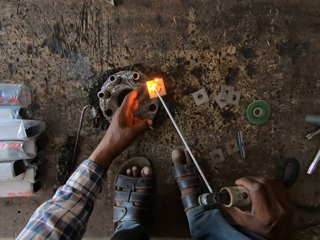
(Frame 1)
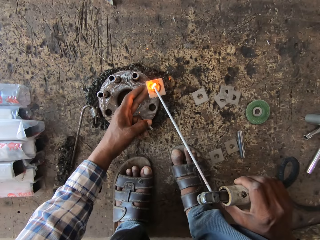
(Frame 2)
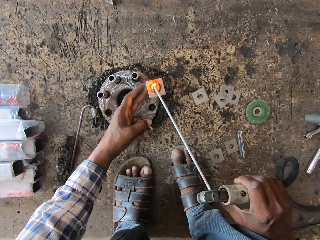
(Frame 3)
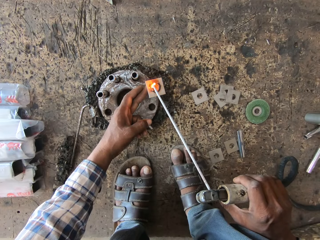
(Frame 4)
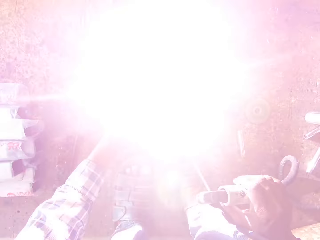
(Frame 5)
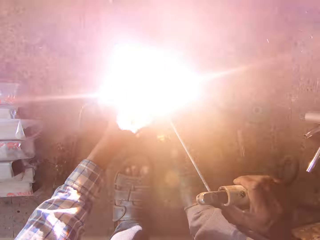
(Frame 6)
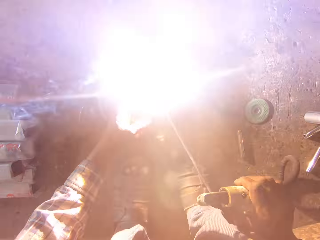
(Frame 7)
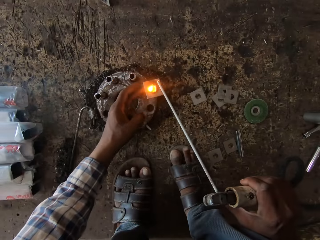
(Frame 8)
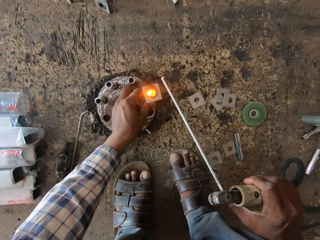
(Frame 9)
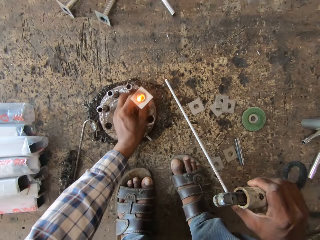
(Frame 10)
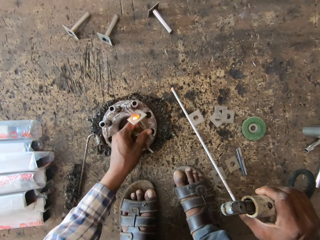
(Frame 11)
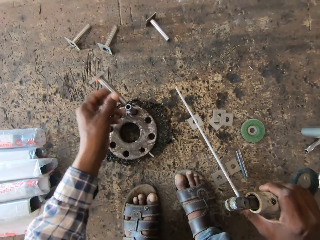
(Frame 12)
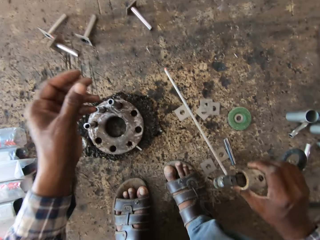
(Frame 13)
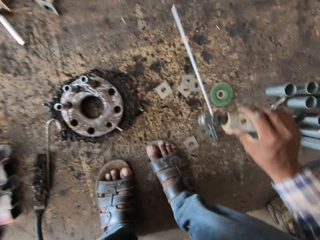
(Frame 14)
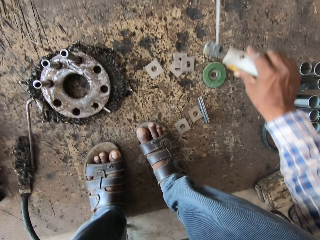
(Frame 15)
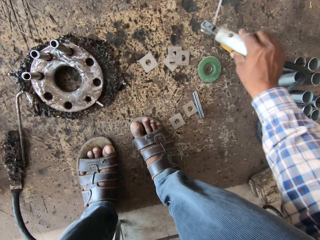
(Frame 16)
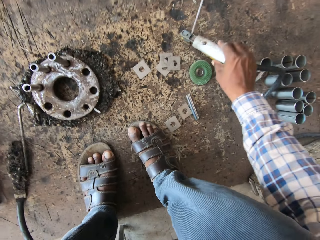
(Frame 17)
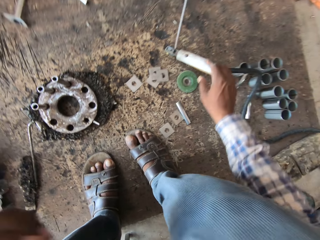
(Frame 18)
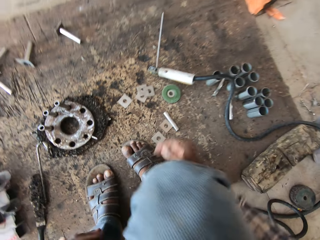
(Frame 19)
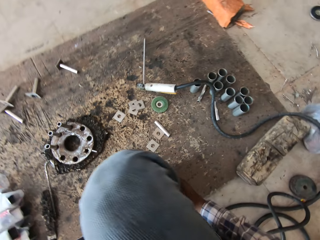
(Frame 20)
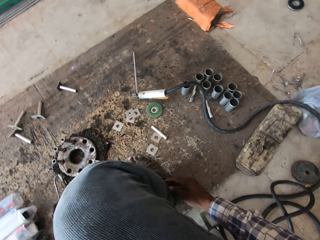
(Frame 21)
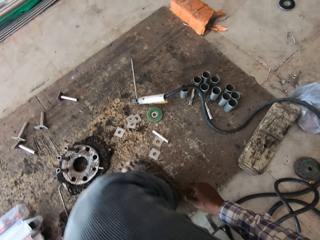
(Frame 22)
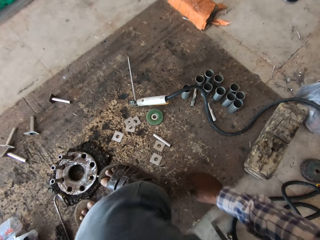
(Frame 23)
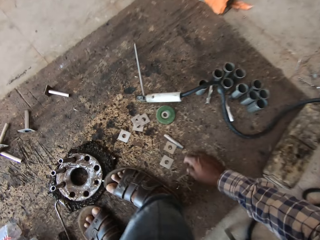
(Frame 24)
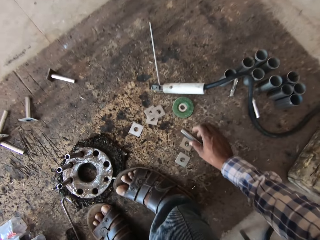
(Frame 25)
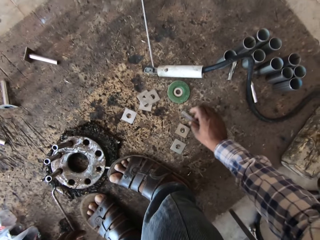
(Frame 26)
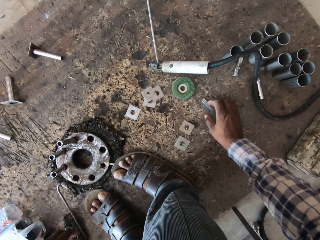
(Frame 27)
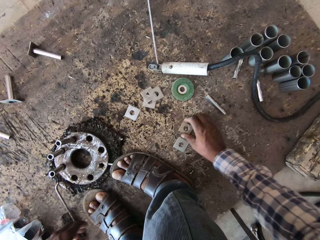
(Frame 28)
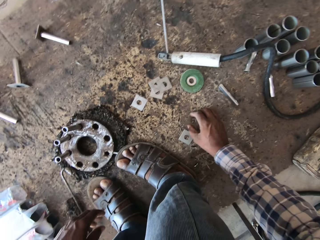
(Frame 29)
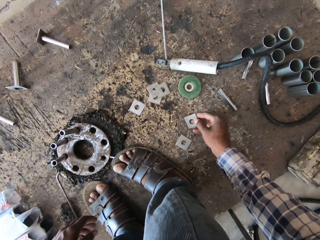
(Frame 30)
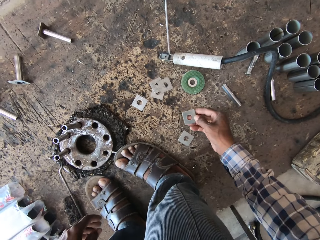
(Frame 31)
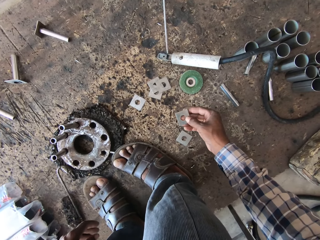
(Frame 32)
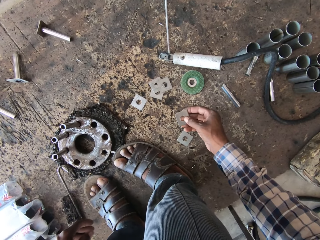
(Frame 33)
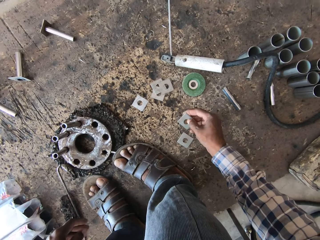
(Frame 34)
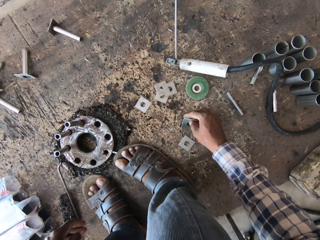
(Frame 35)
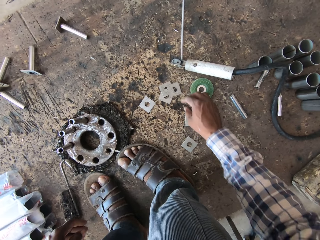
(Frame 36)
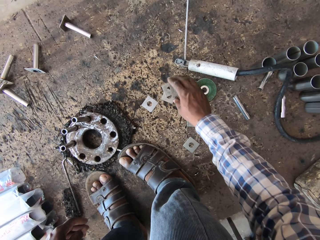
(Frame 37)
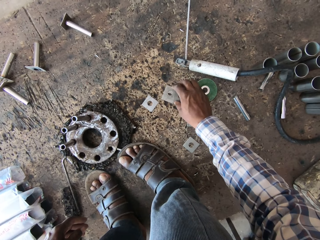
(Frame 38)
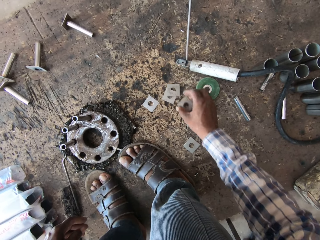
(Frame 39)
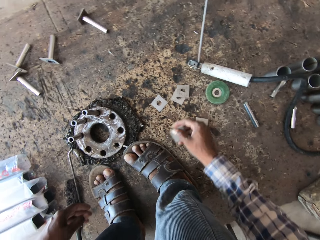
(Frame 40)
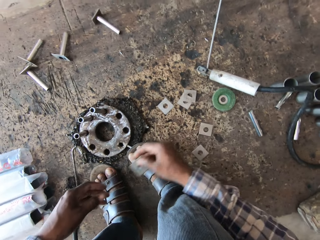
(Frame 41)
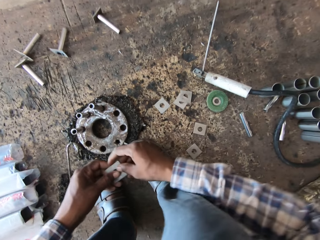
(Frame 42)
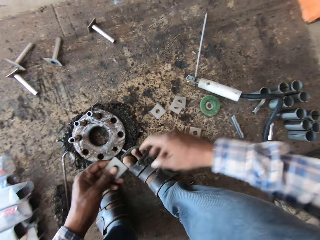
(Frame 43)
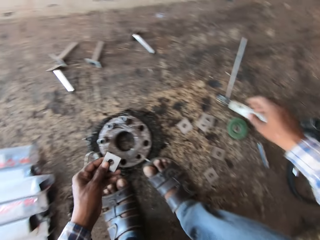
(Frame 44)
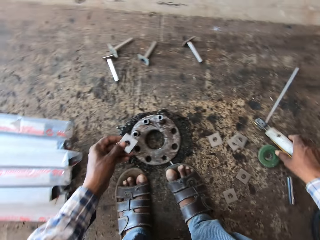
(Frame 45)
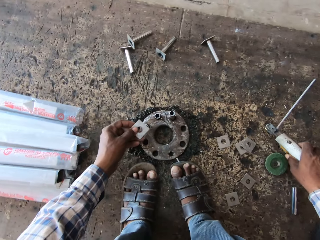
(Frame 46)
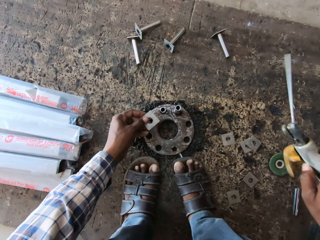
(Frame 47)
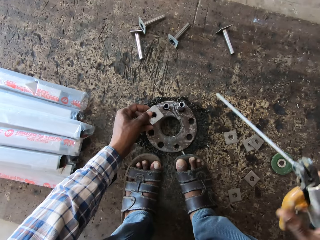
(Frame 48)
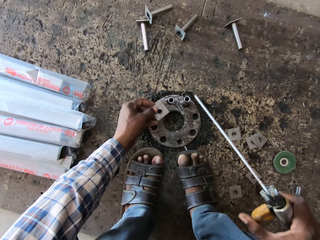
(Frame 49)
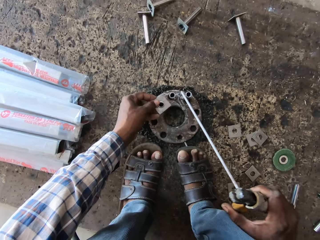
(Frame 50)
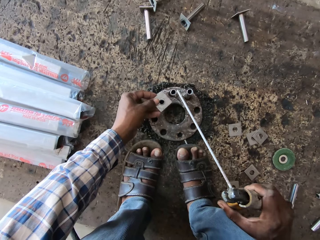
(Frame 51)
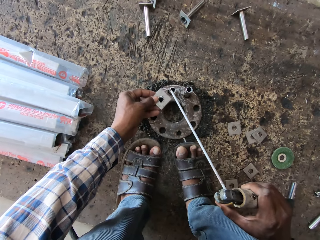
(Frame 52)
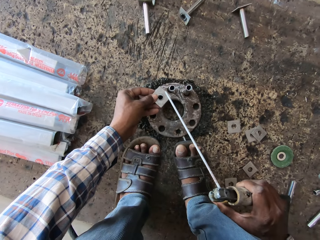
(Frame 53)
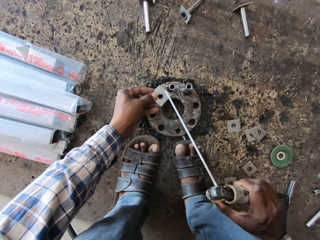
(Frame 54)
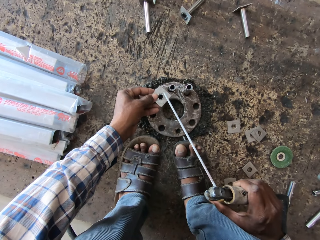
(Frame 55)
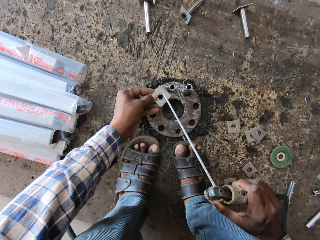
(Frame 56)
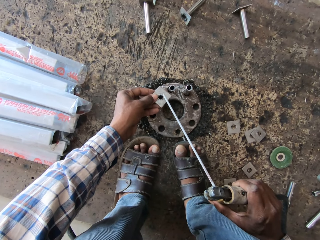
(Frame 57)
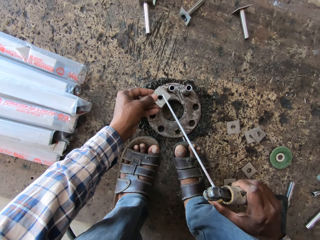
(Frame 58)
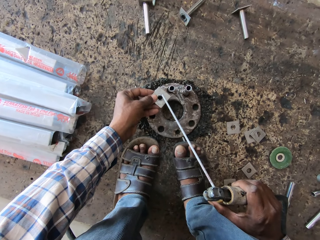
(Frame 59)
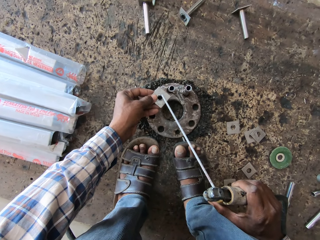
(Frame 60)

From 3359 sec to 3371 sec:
The camera wearer removes the welded steel pipe from the flange with his left hand. He throws the welded steel pipe on the floor with his left hand. He drops the welding torch on the floor with his right hand. He adjusts a steel pipe on the floor with his right hand. He touches a metal rod. He picks up a base plate from the floor with his right hand. He touches a slide. He drops the base plate on the floor with his right hand. He picks up the base plate from the floor with his right hand. He touches another slide. He holds the base plate with both hands. He holds the base plate with his left hand. He picks up the welding torch from the floor with his right hand. He places the base plate on the steel pipe with his left hand.

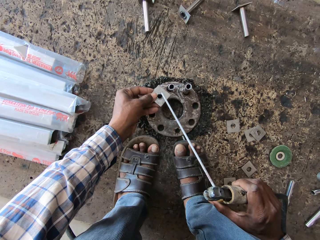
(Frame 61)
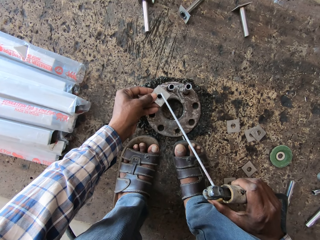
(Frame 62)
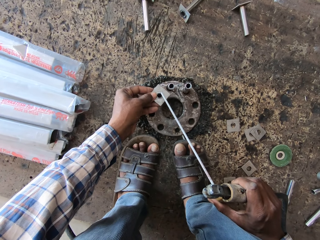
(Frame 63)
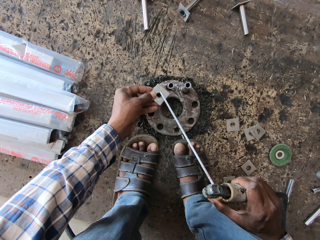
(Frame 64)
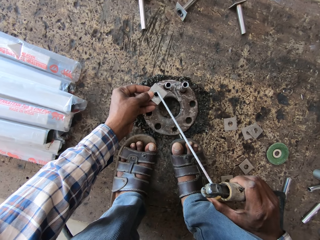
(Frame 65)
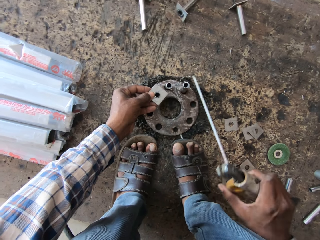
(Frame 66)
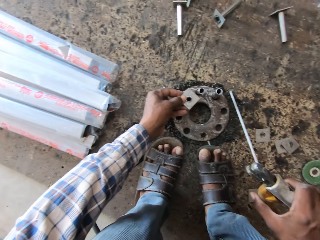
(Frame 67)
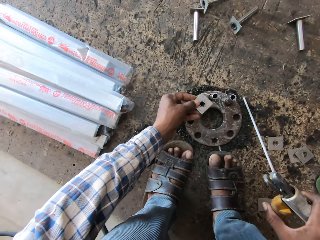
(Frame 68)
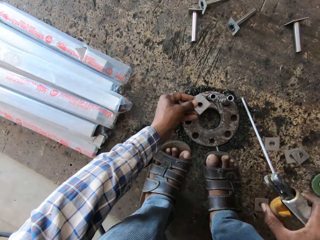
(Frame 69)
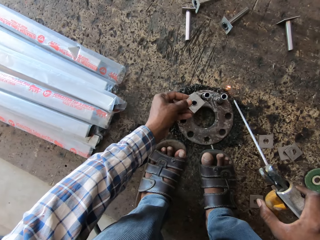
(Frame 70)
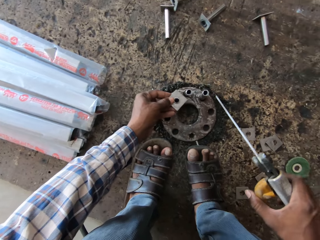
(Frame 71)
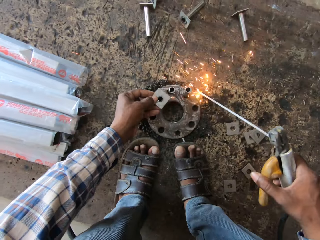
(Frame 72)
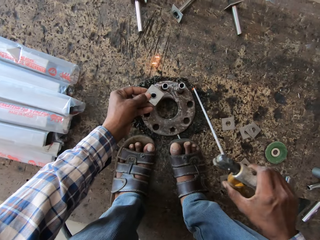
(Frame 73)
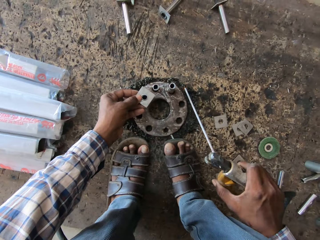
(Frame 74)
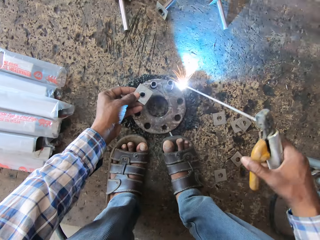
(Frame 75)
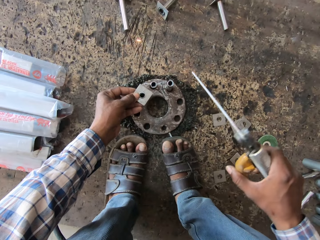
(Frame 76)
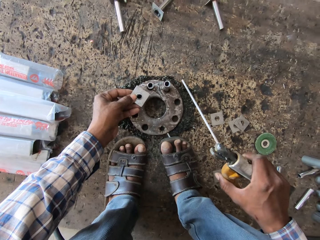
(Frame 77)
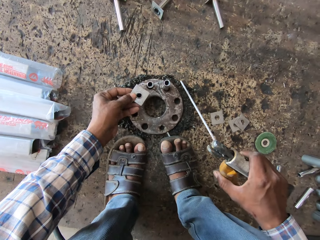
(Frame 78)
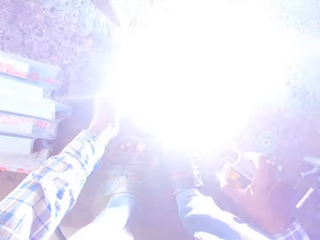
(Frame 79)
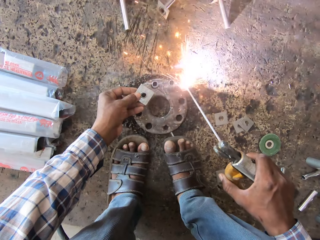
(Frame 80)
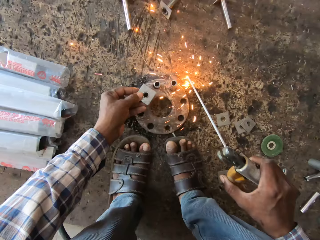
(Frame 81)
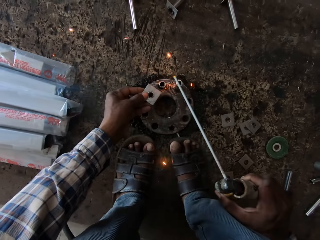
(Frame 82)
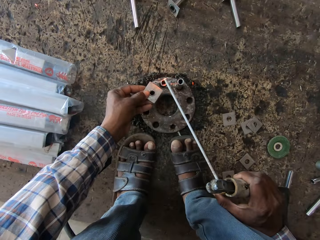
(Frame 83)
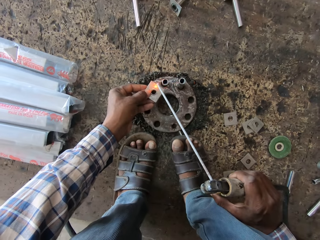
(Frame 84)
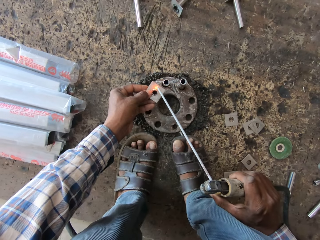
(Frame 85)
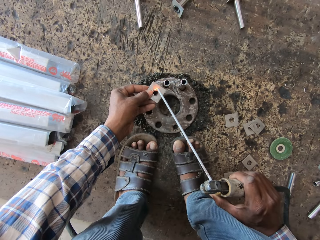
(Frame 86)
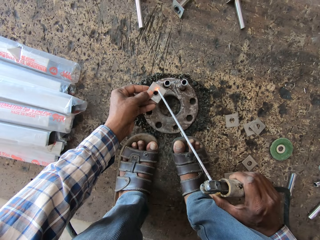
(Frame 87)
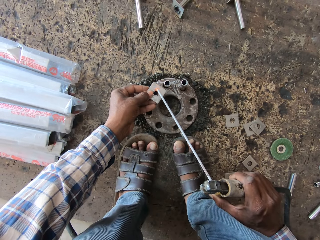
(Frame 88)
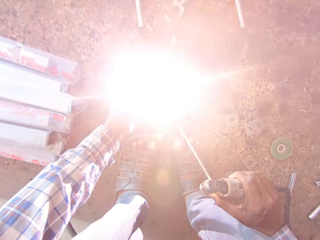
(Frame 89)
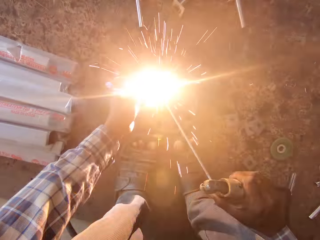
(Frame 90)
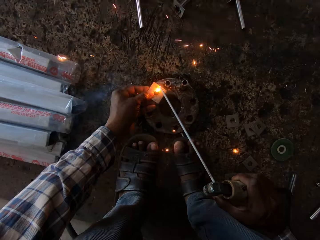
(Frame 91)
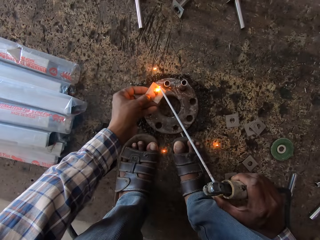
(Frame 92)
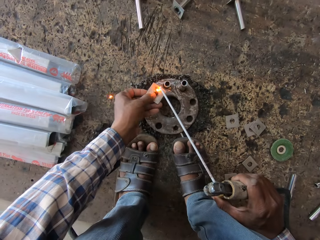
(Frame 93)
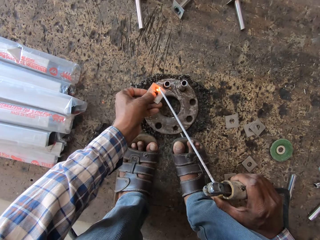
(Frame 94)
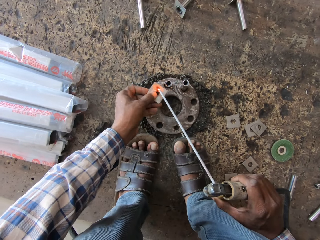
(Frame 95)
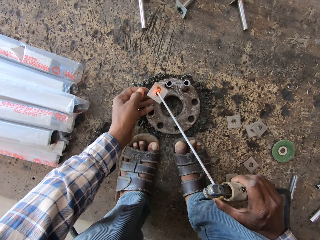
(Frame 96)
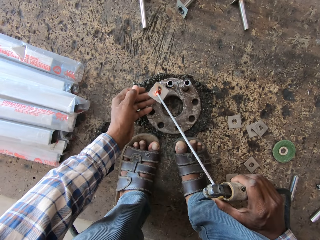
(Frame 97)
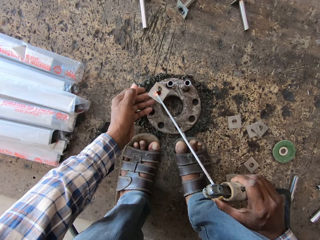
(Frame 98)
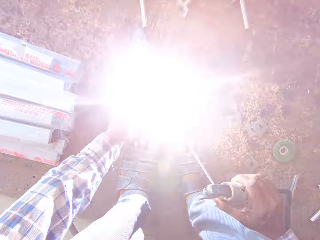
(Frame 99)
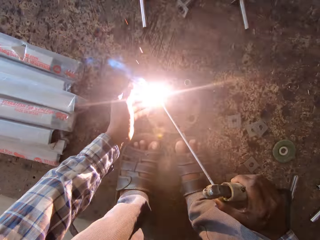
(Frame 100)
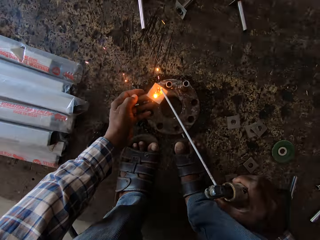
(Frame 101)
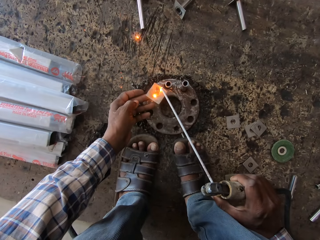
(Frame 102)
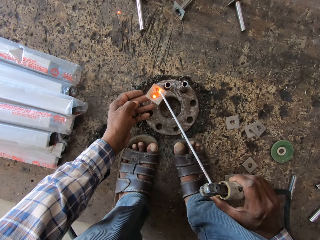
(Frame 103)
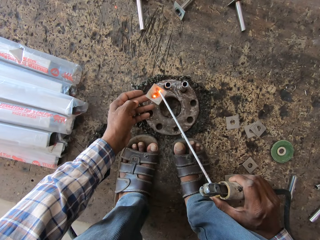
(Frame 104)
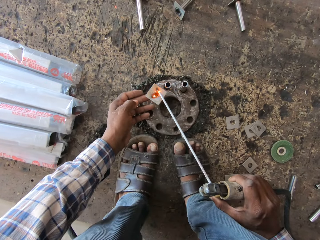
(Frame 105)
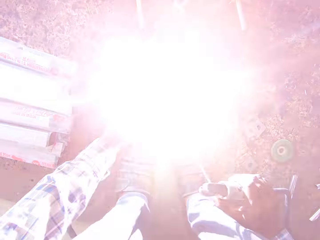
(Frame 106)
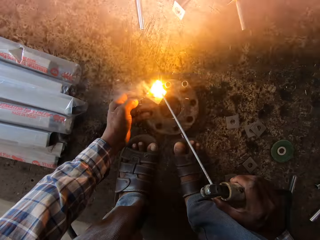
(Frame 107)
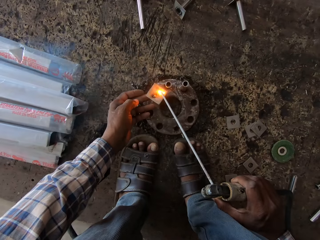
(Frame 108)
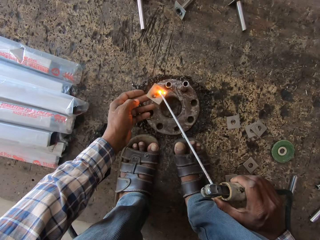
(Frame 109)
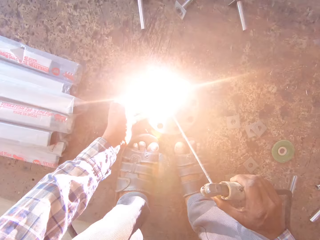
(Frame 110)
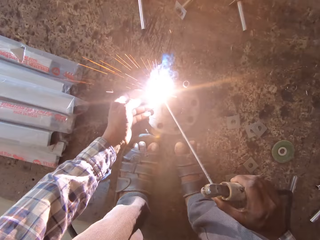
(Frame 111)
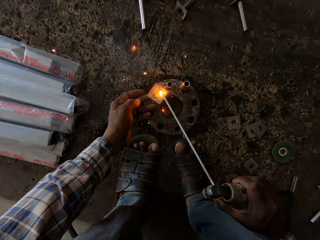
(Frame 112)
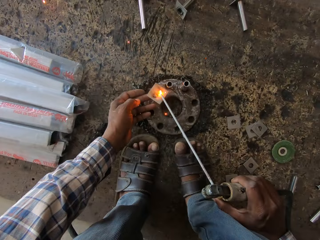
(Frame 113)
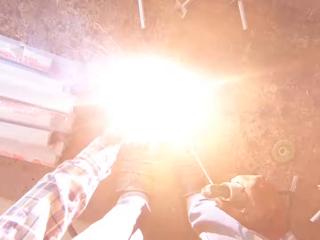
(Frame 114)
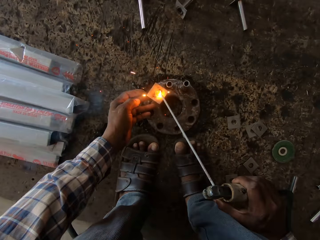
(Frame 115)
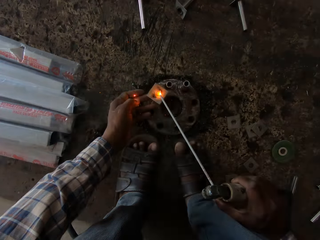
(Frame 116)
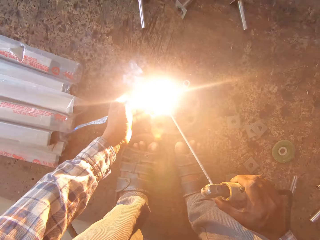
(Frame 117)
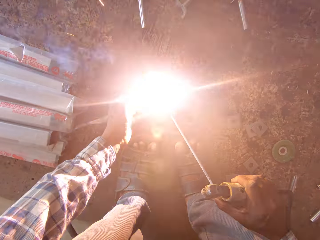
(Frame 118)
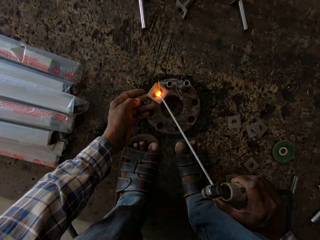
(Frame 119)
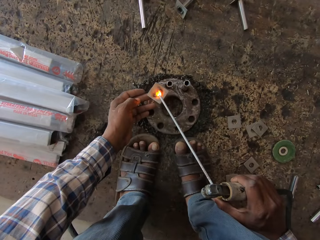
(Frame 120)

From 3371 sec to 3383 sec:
The camera wearer hits the base plate with the welding torch in his right hand. He hits the floor with the welding torch in his right hand. He heats the floor with the welding torch in his right hand. He tries welding the floor. He heats the floor with the welding torch in his right hand again. He welds the base plate and the steel pipe with the welding torch in his right hand. He adjusts the base plate on the steel pipe with his left hand. He welds the base plate and the steel pipe with the welding torch in his right hand. He welds the base plate and the steel pipe again.
